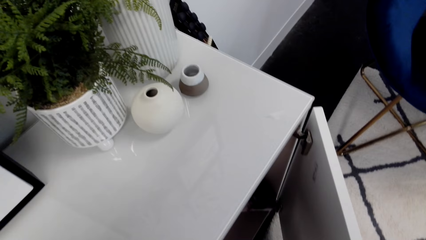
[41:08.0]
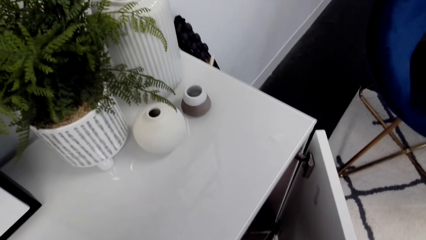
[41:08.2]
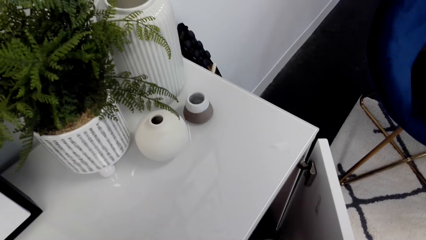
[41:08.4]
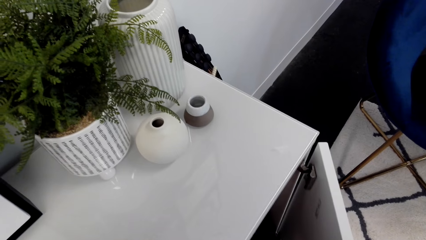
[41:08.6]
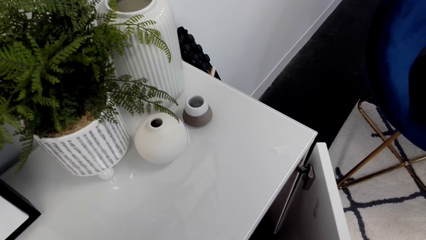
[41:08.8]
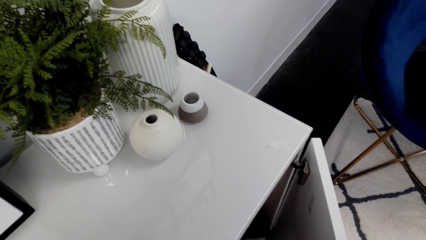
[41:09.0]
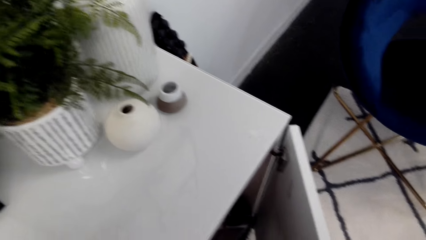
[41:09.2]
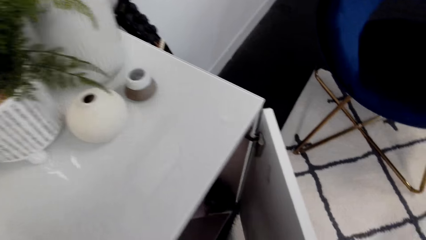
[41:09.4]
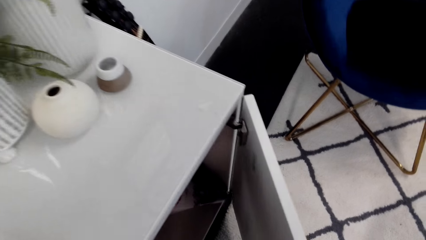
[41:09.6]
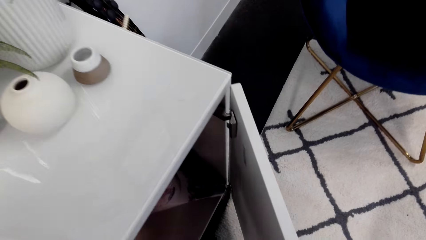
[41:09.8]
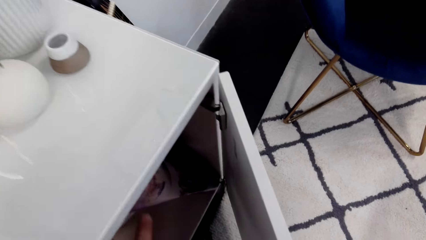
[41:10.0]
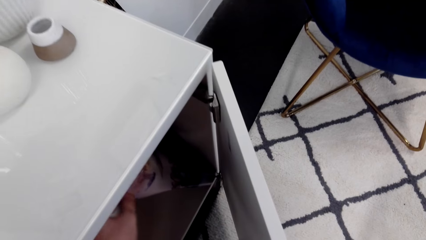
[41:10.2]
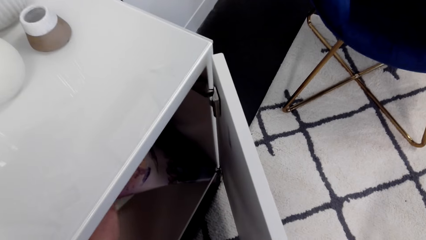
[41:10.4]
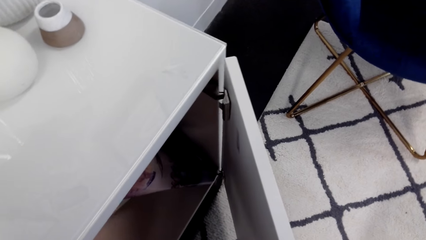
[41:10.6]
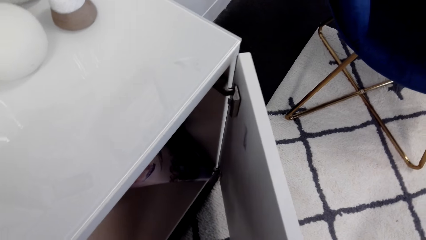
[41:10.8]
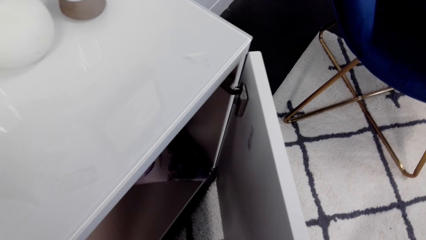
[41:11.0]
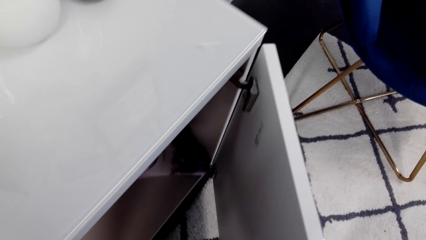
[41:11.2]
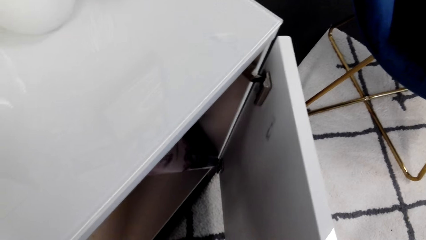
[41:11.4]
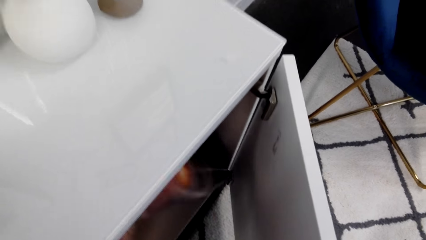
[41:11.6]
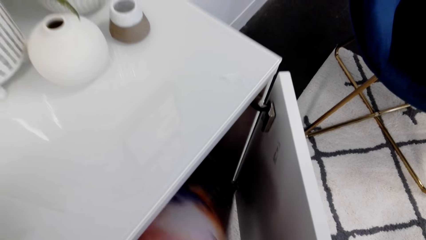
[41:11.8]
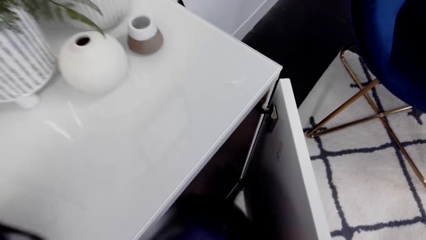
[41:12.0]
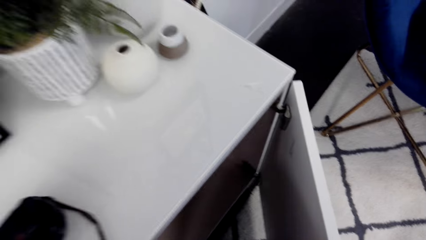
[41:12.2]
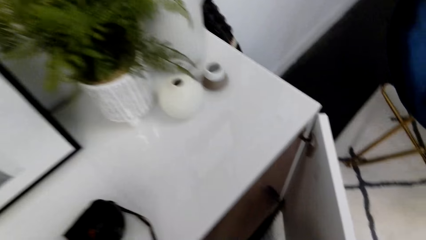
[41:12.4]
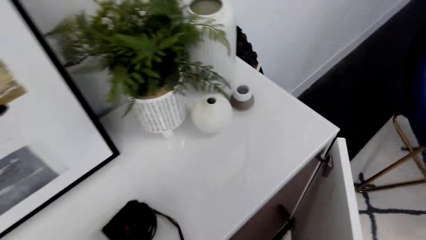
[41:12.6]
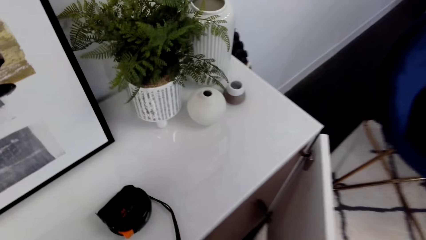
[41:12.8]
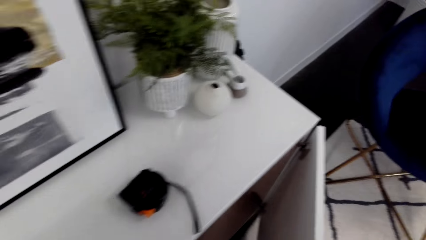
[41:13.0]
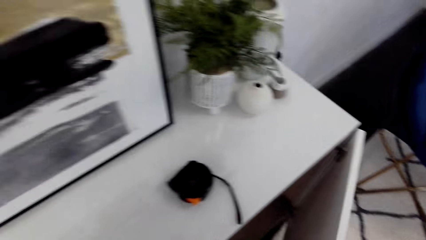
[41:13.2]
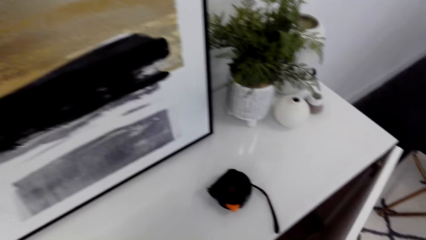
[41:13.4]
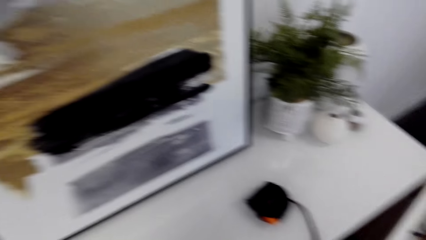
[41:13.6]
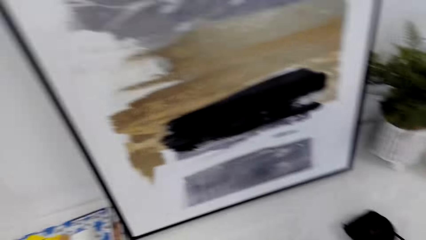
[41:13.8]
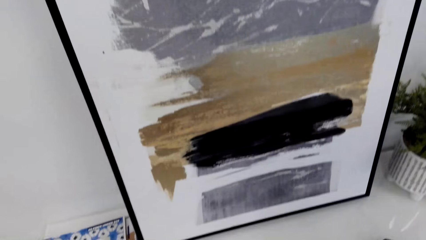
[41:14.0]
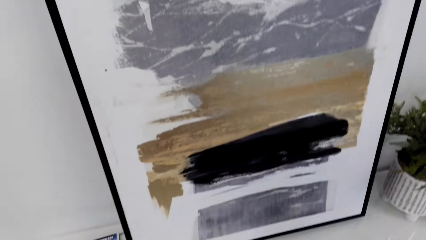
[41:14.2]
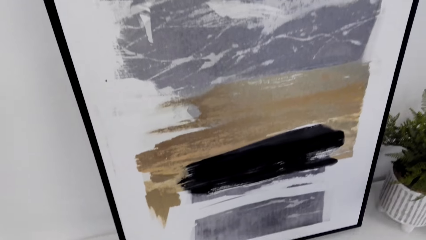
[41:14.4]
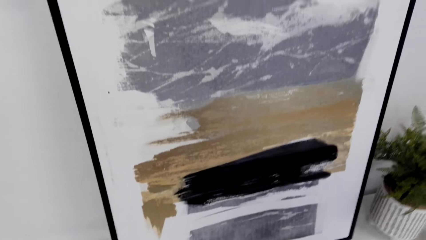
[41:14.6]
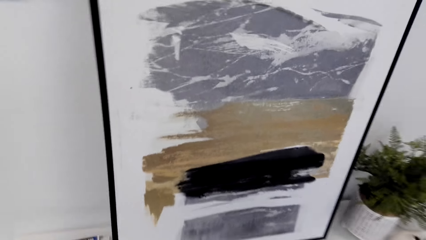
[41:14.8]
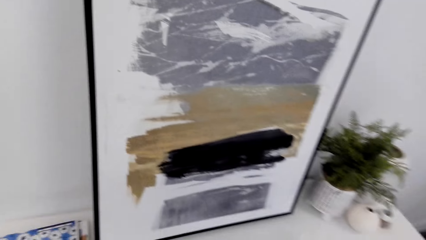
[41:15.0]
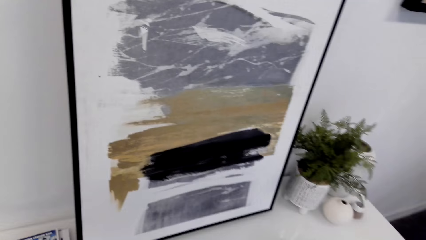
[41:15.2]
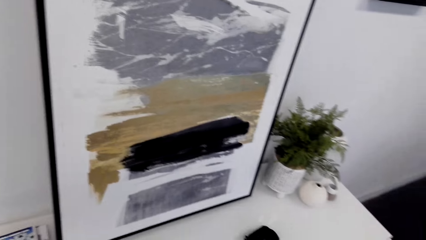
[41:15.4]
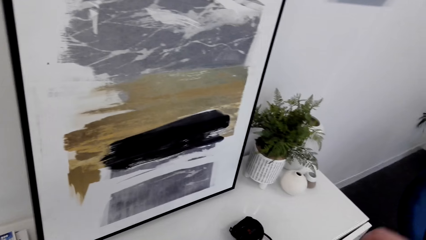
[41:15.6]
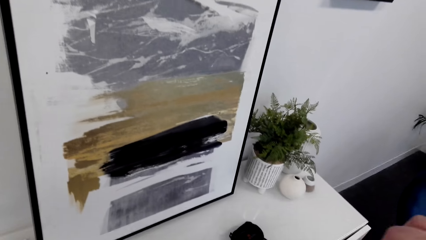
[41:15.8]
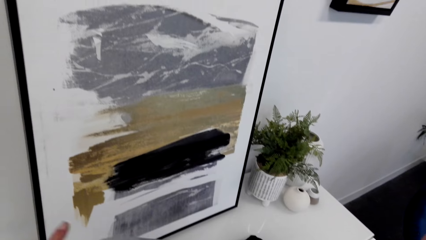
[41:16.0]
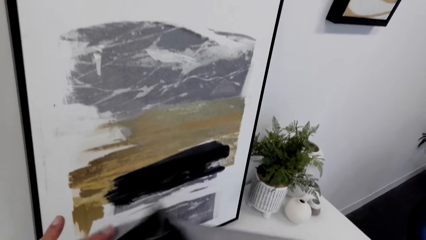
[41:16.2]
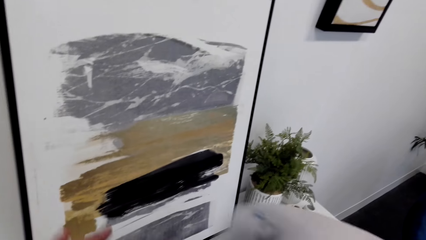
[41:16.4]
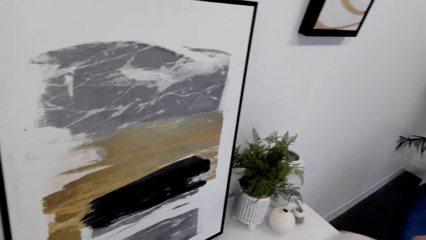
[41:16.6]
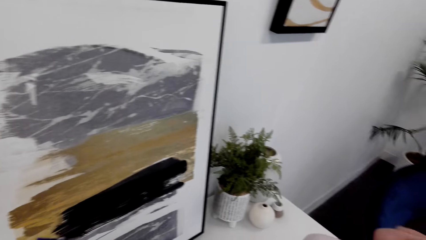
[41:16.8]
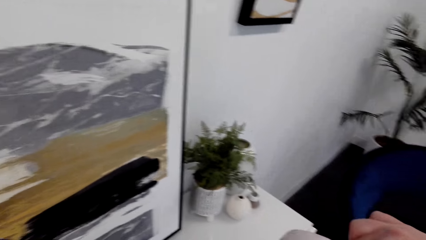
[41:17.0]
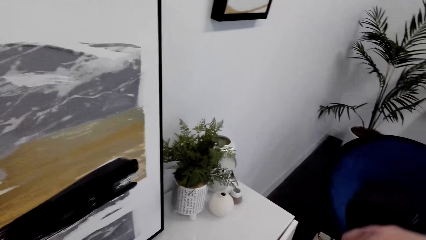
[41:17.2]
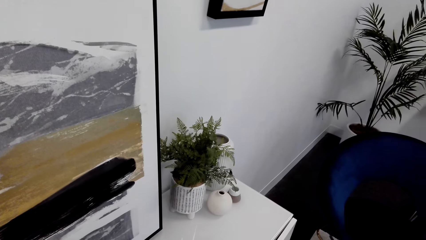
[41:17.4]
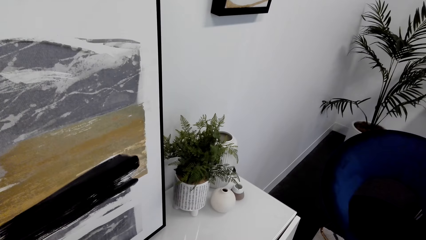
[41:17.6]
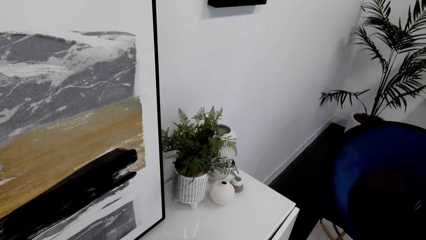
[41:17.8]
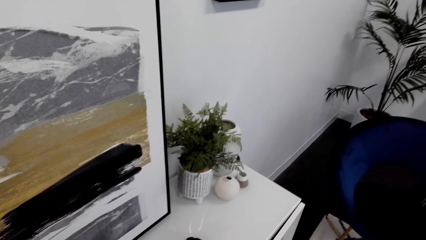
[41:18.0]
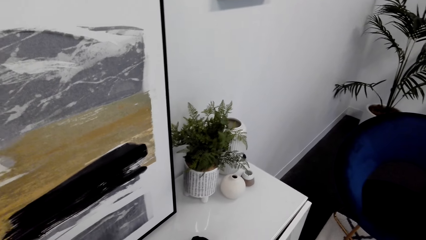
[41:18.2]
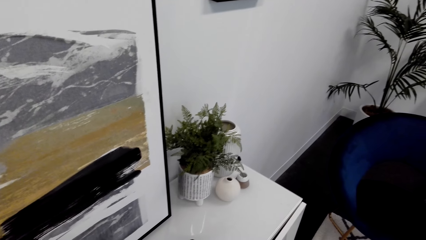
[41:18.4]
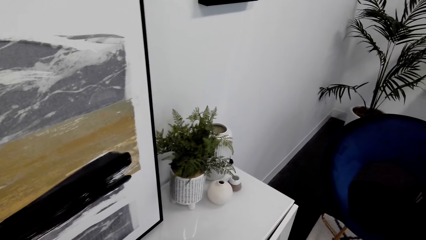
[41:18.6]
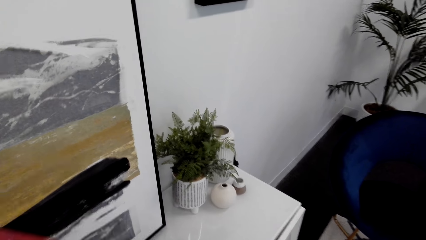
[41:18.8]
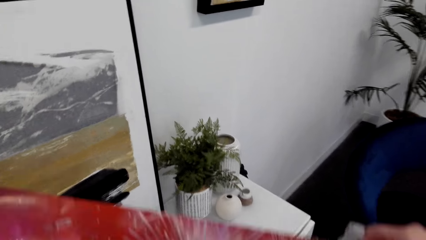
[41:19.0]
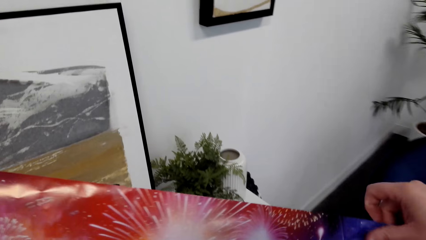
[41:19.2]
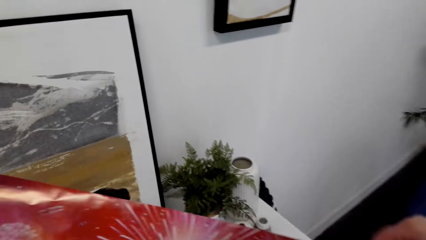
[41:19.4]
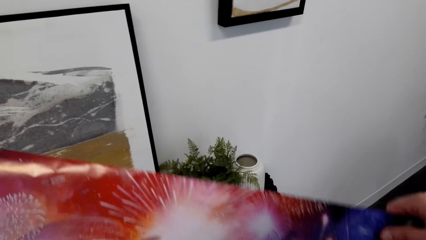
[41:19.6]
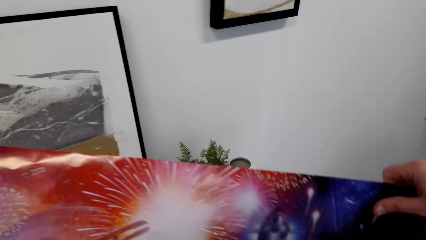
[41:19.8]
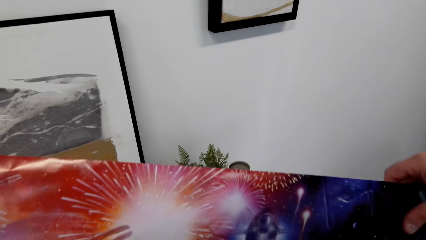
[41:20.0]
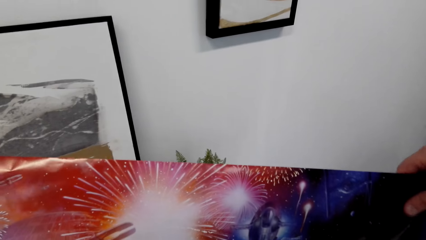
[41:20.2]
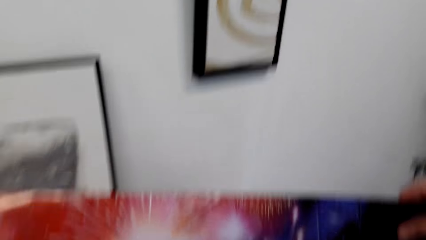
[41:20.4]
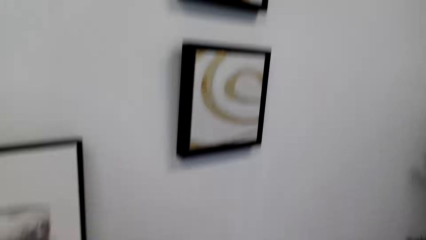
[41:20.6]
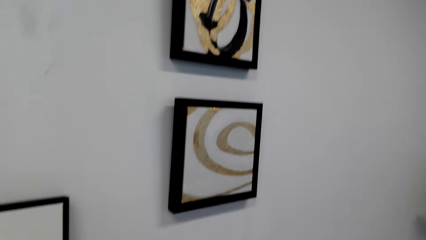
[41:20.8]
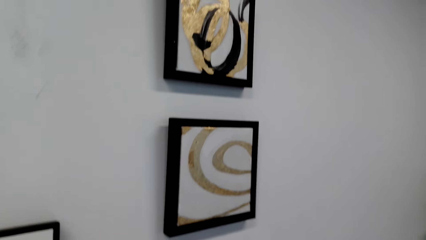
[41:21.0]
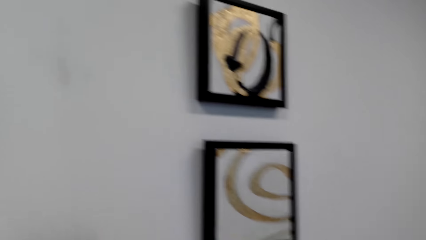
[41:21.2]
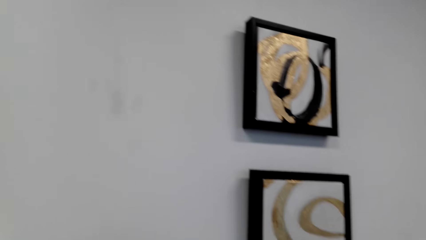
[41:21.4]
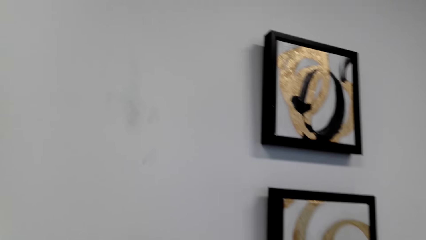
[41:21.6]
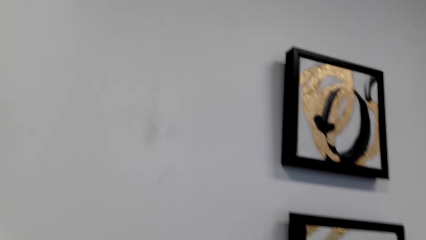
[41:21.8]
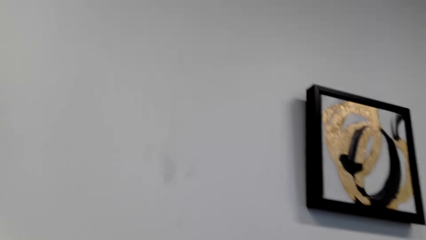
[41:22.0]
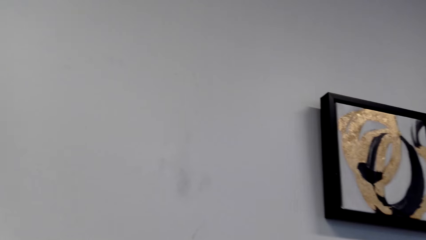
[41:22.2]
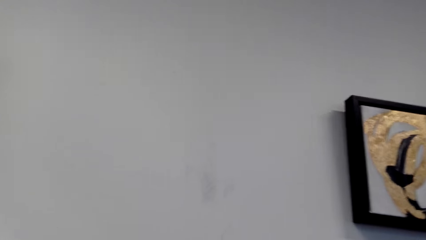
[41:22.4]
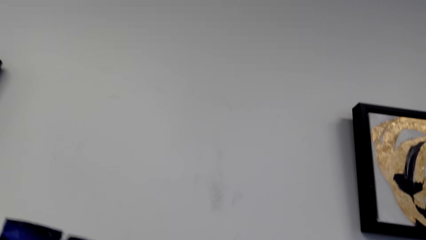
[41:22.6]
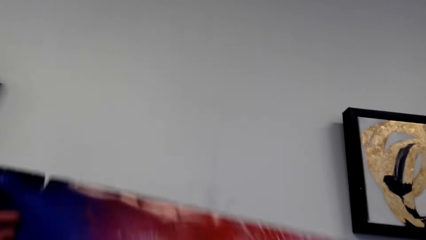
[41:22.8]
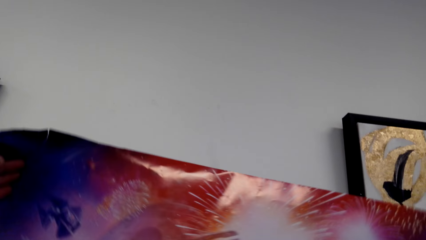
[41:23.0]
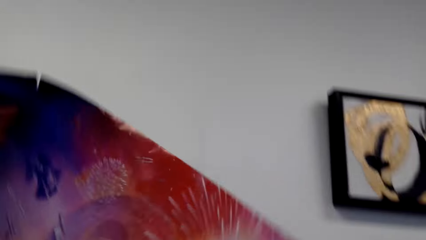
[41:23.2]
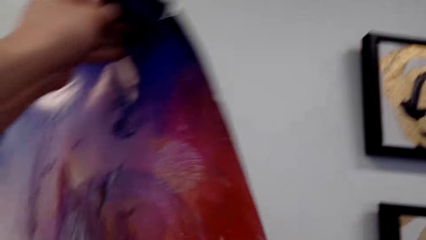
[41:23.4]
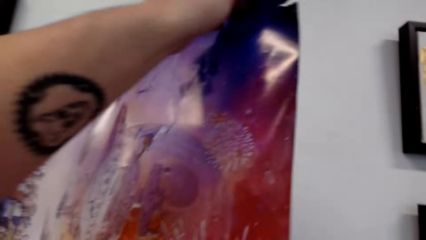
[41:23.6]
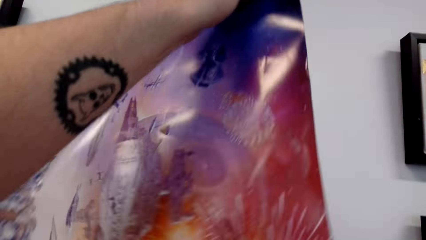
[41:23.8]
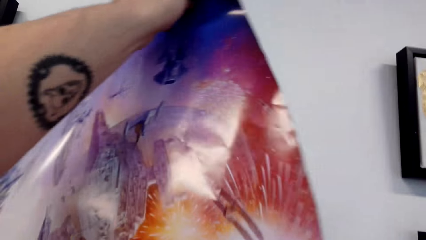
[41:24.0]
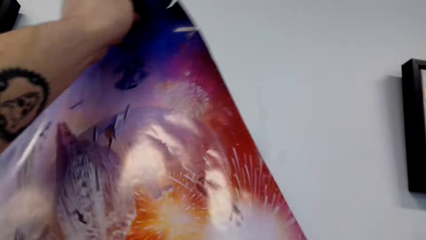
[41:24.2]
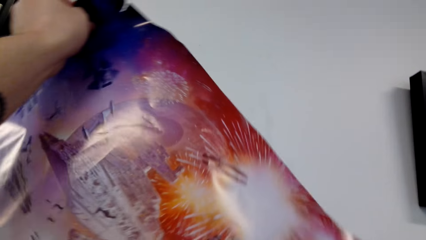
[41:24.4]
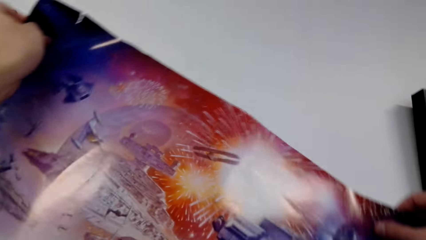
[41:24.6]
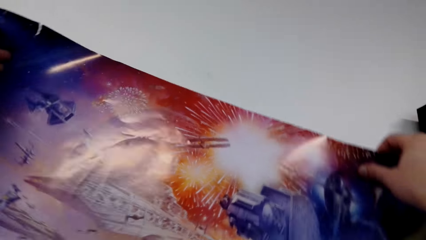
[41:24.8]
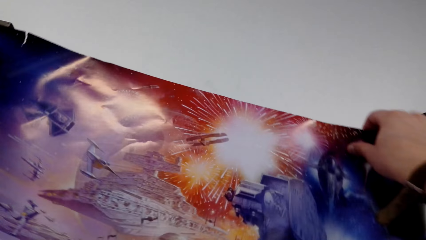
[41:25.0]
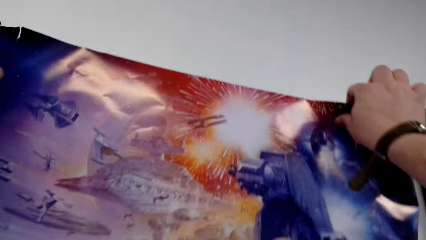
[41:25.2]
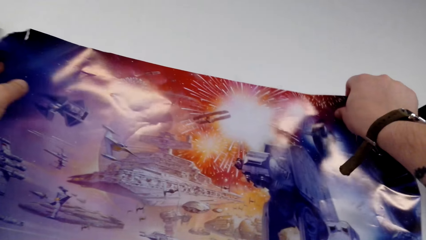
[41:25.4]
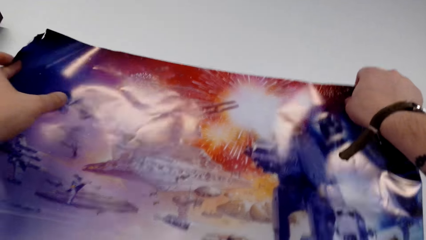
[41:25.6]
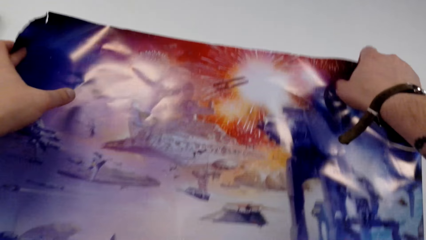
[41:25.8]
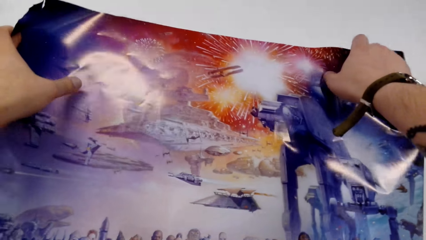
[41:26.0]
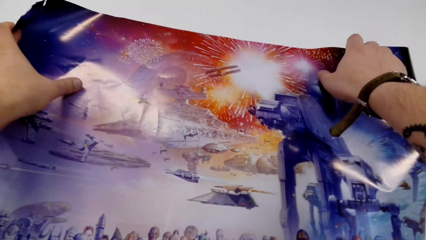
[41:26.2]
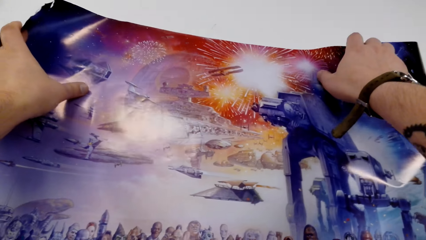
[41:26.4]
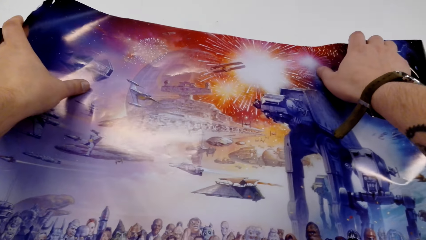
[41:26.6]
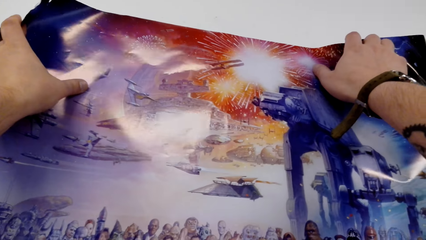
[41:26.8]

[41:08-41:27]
The camera wearer grabs a paper. They open up the paper. They hold a roll of papers. They walk in the house. They spread the paper on the wall and put the paper on the wall.
